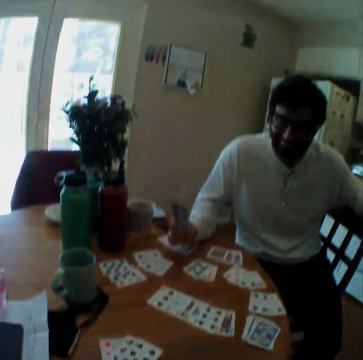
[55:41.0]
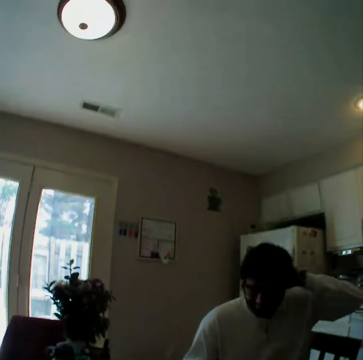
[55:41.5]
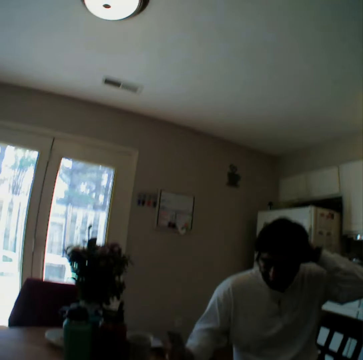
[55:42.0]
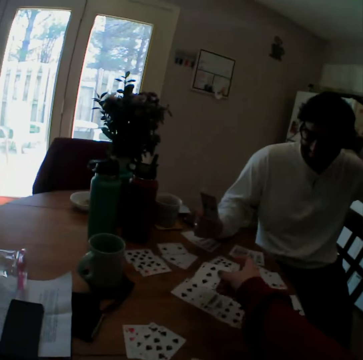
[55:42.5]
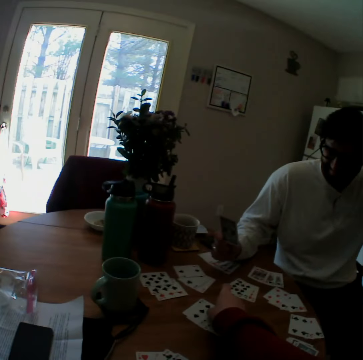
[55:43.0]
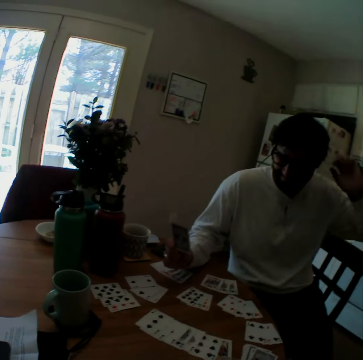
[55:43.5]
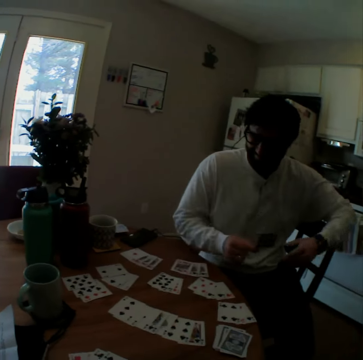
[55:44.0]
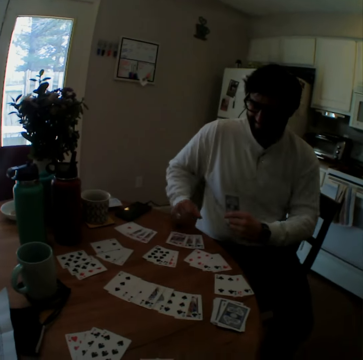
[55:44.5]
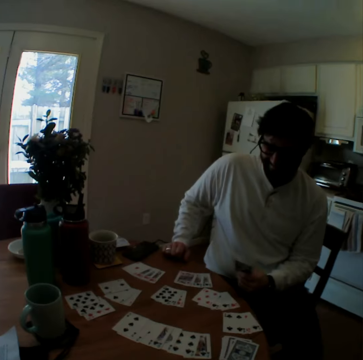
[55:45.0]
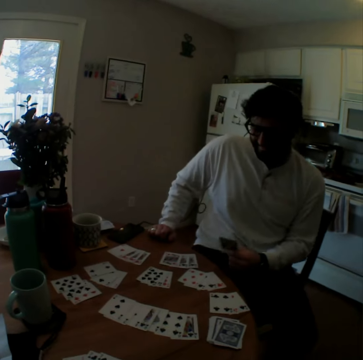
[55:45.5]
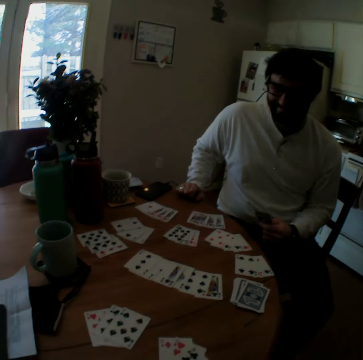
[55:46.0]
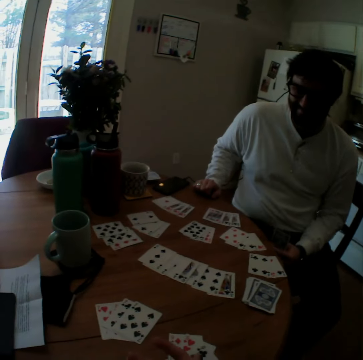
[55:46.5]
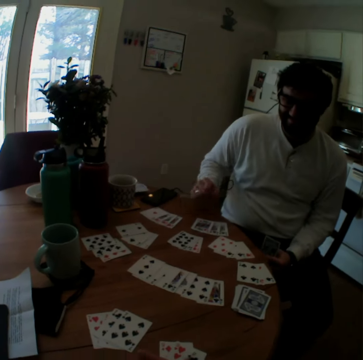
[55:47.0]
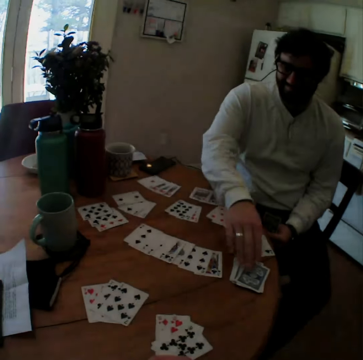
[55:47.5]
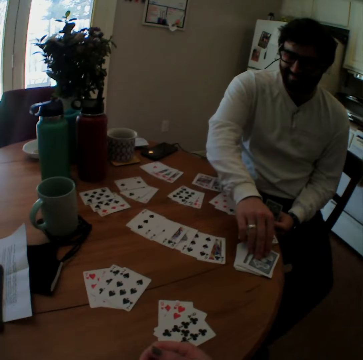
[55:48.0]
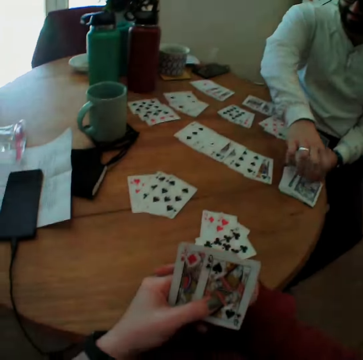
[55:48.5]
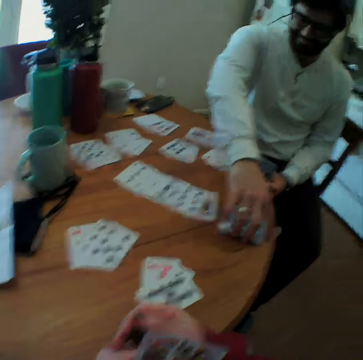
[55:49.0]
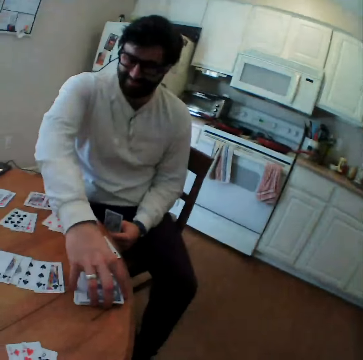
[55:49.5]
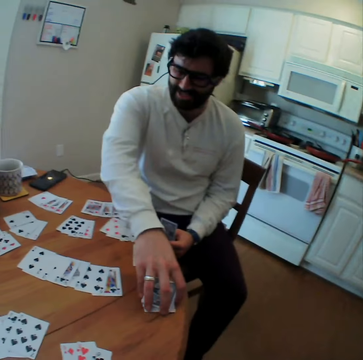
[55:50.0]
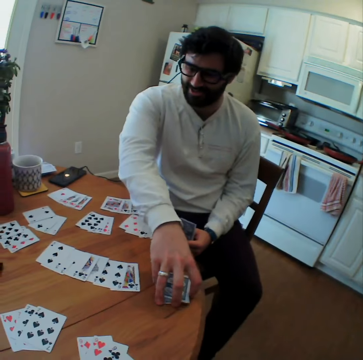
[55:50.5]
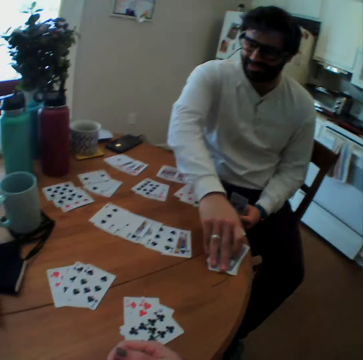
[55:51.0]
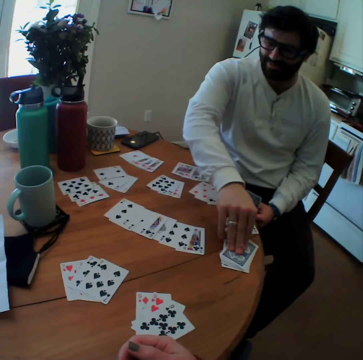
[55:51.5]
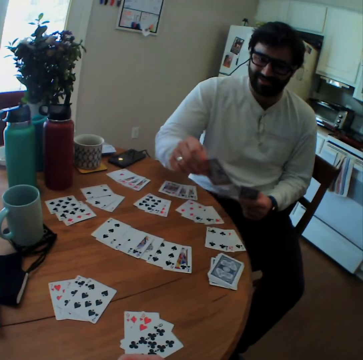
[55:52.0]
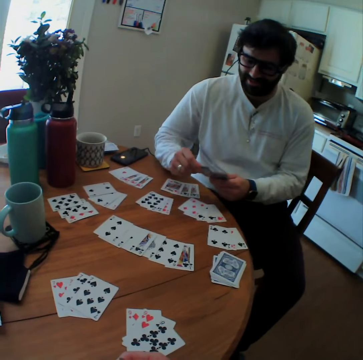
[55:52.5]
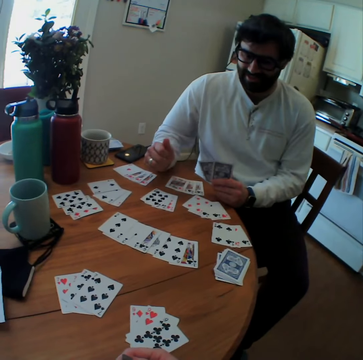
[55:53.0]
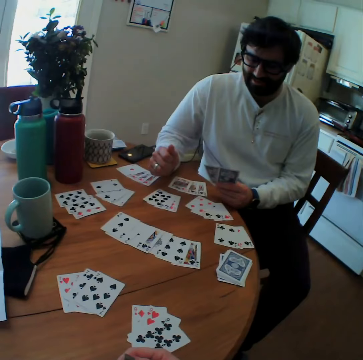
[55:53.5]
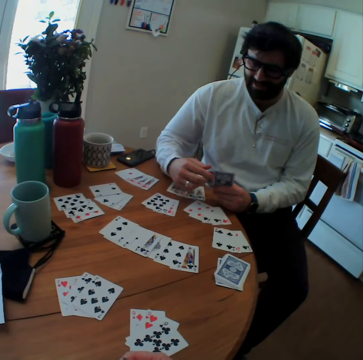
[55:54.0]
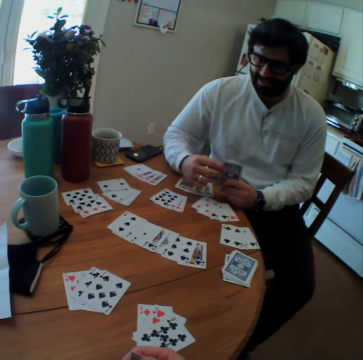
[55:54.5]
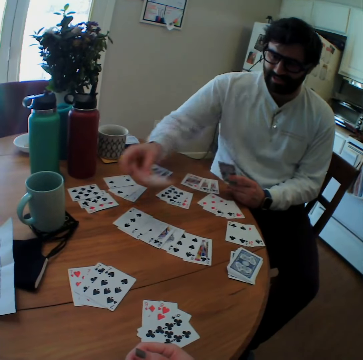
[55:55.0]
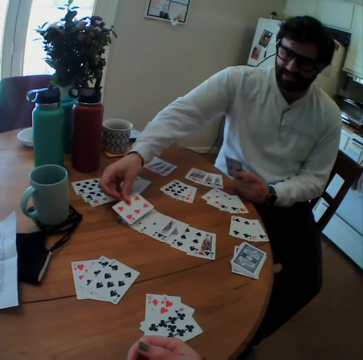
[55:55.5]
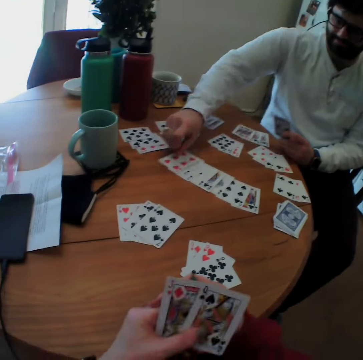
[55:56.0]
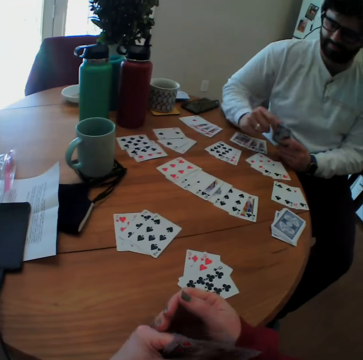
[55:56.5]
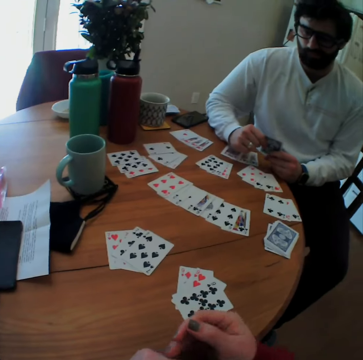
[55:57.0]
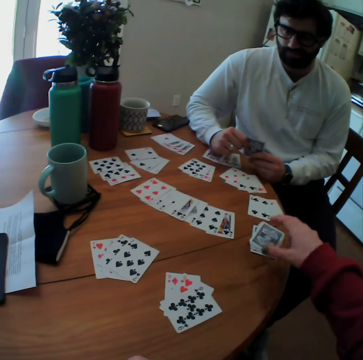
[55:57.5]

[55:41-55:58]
The camera wearer puts the card on the table. A man picks the card on the table. He puts the card on the table.

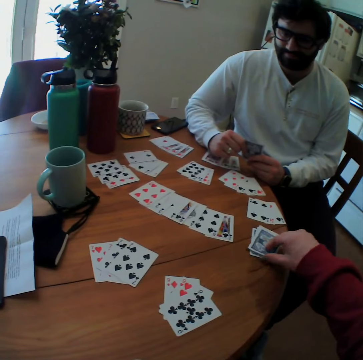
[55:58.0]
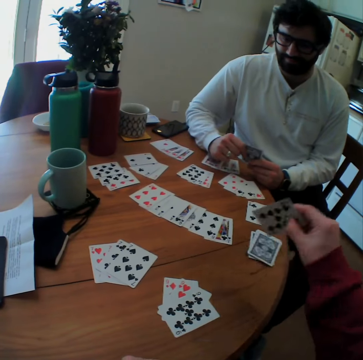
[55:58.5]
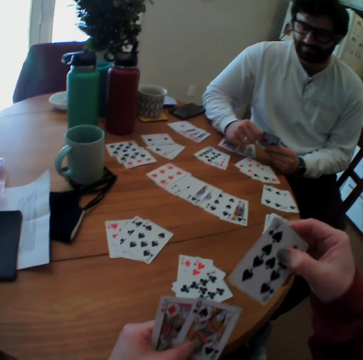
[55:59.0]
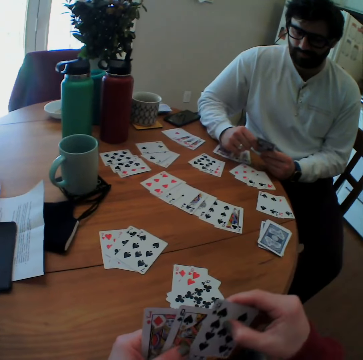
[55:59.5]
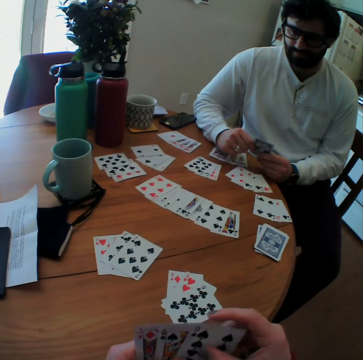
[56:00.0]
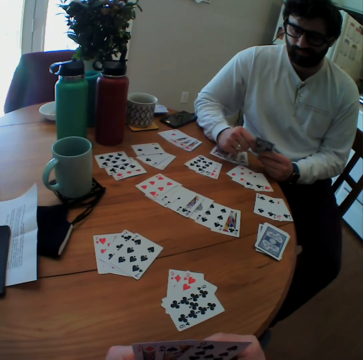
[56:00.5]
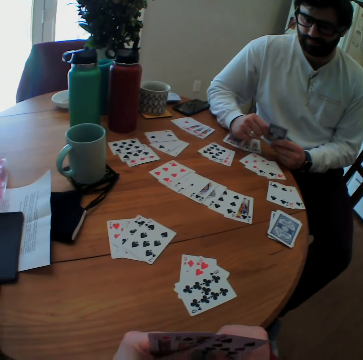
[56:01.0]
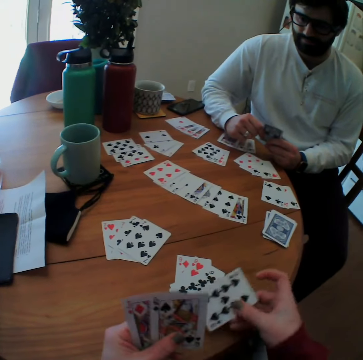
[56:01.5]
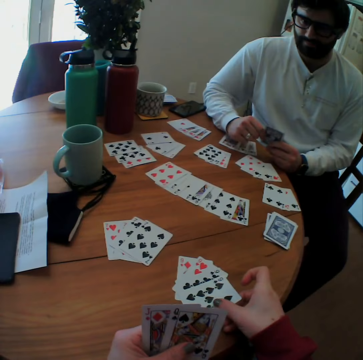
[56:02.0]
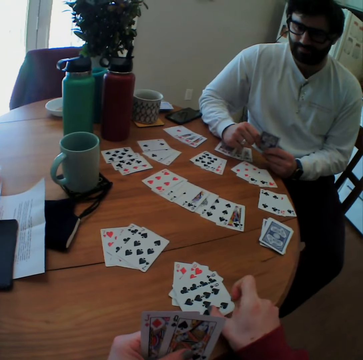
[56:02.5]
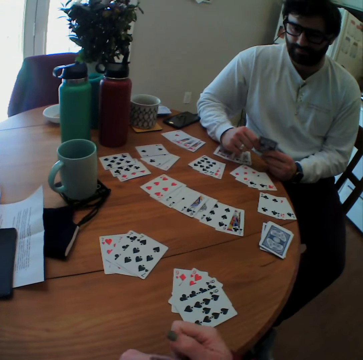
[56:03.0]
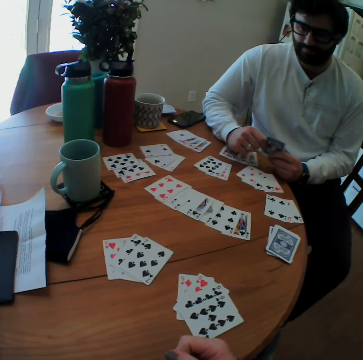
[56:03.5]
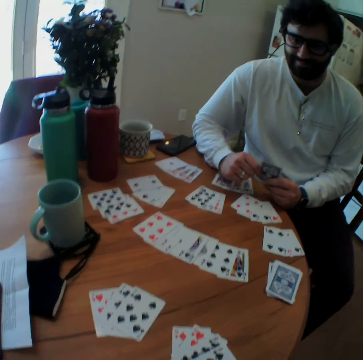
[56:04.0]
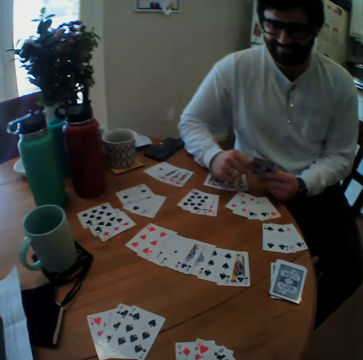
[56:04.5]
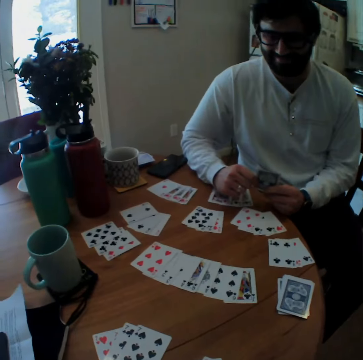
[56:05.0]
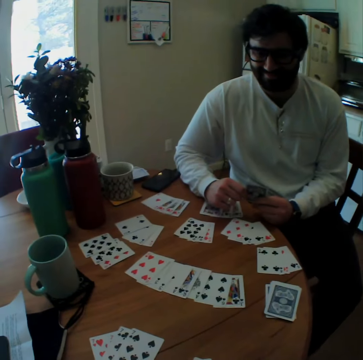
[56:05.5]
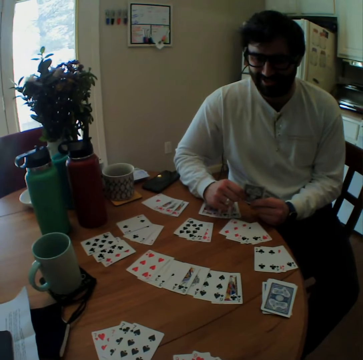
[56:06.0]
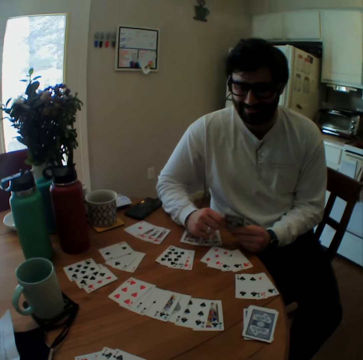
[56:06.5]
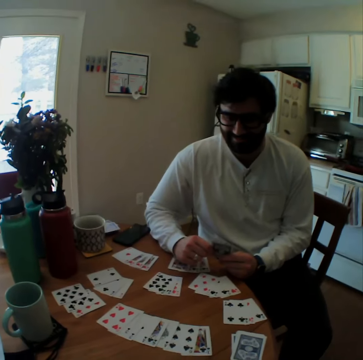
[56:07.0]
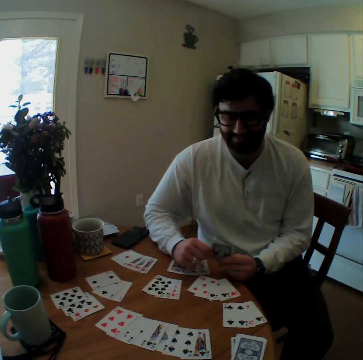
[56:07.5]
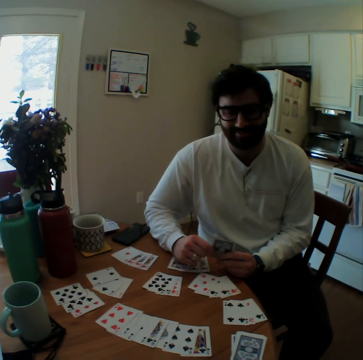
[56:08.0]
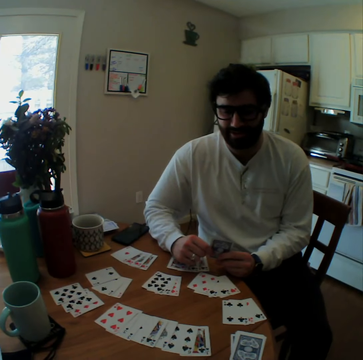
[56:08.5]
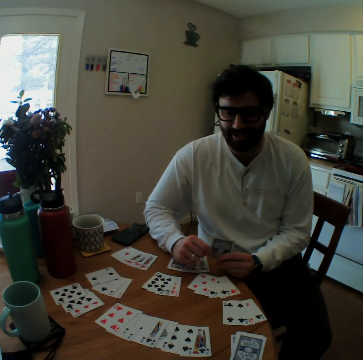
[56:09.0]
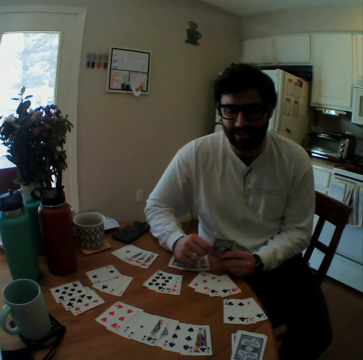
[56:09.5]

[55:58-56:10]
The camera wearer picks the card on the table. They put the card on the table.

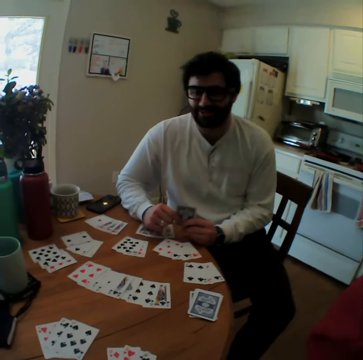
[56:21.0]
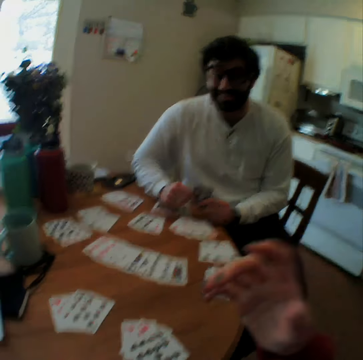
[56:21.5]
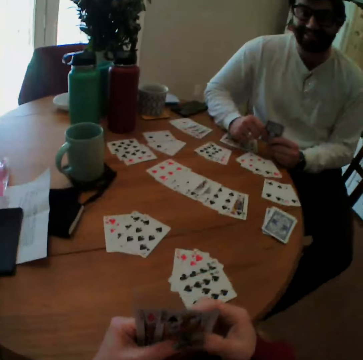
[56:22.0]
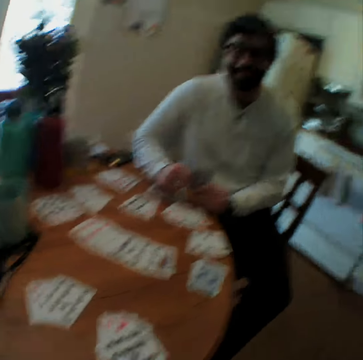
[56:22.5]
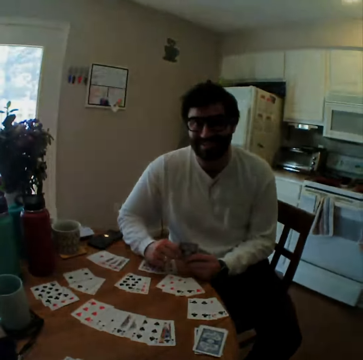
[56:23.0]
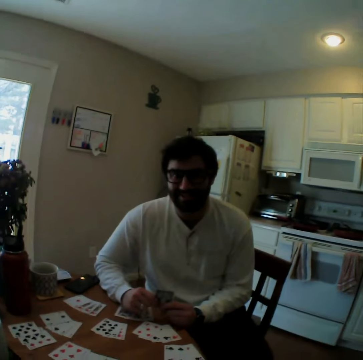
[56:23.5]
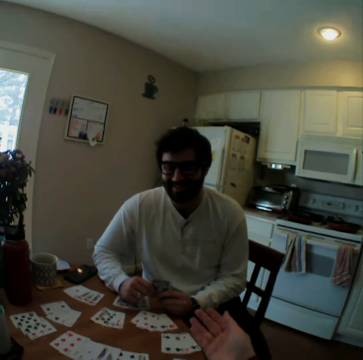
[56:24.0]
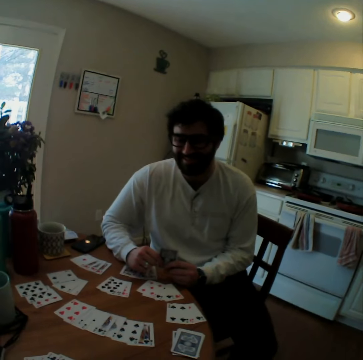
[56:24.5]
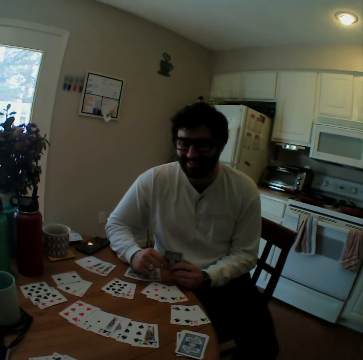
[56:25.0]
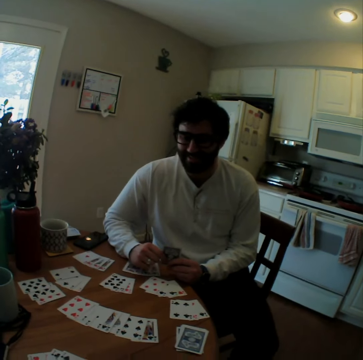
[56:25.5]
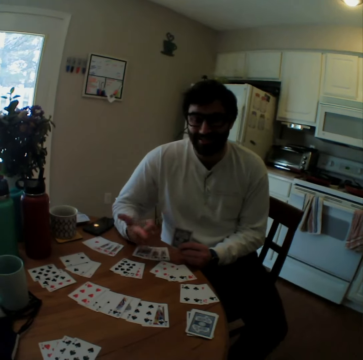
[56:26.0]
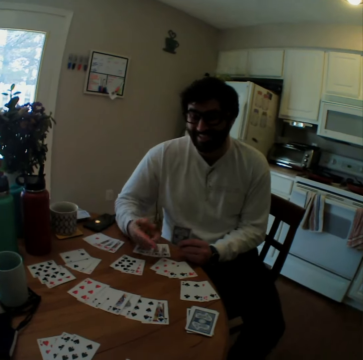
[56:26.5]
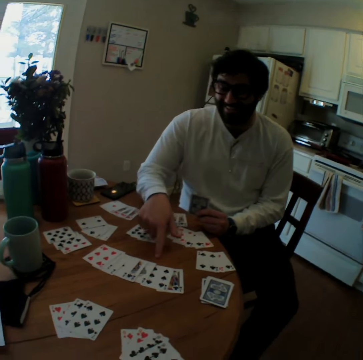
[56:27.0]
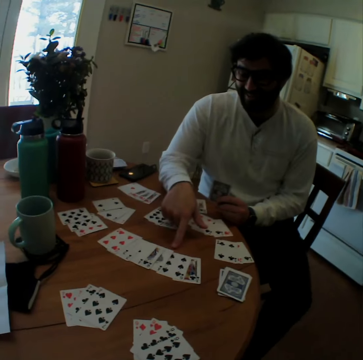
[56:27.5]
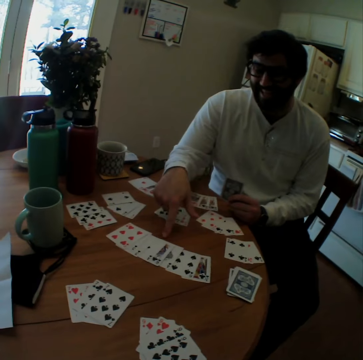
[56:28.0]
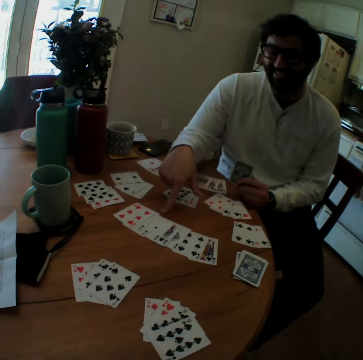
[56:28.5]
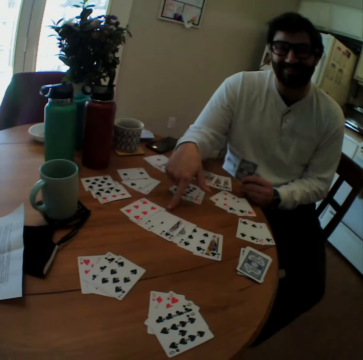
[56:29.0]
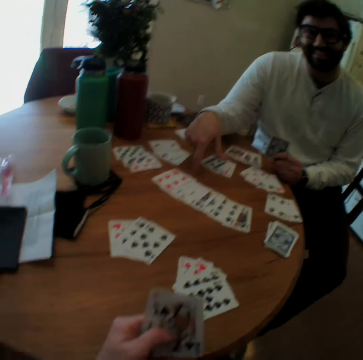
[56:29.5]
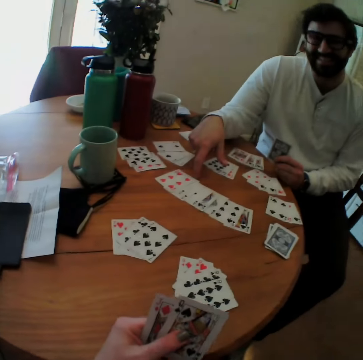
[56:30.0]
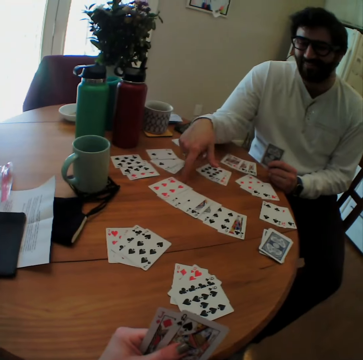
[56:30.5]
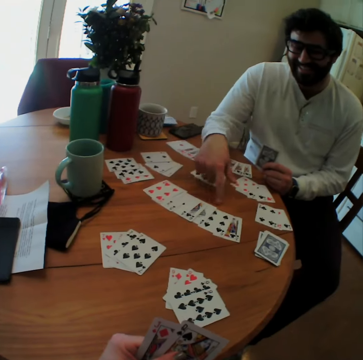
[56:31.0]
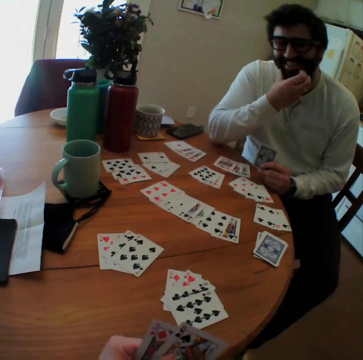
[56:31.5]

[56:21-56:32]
The camera wearer moves the hands. A person points at the card.
